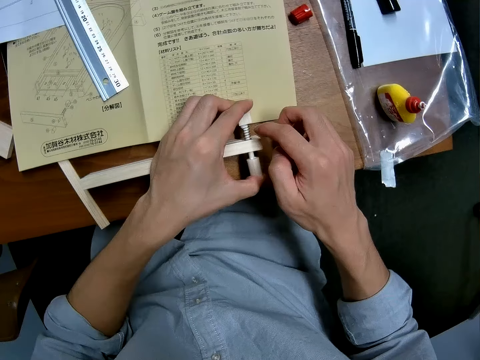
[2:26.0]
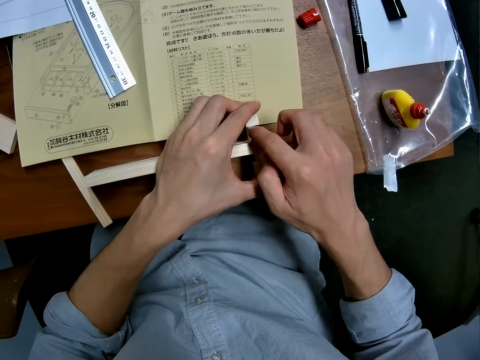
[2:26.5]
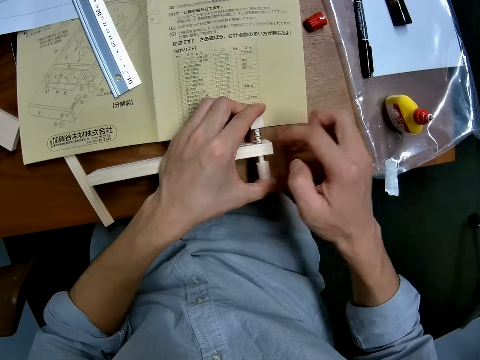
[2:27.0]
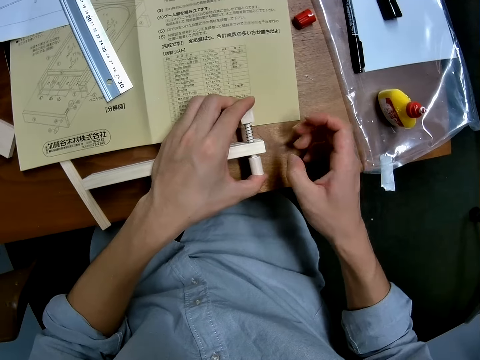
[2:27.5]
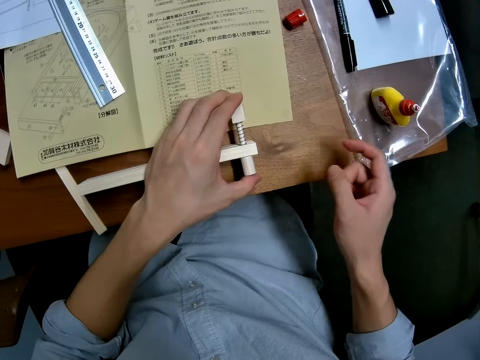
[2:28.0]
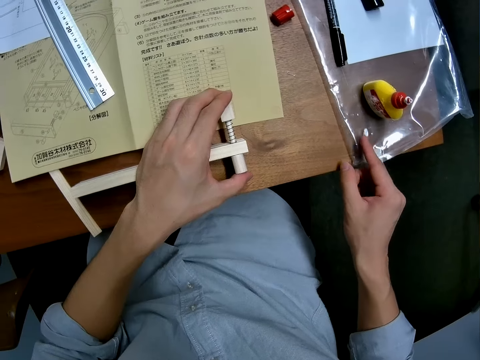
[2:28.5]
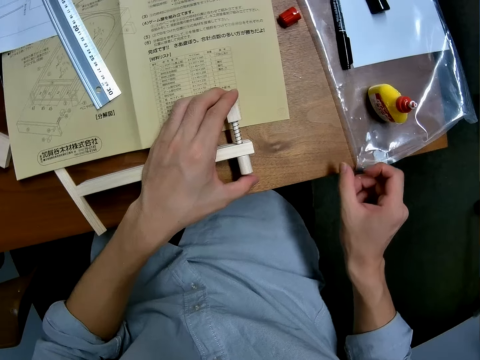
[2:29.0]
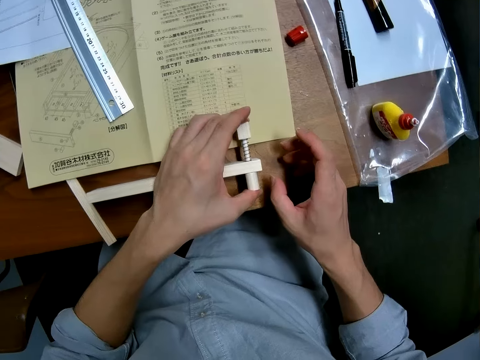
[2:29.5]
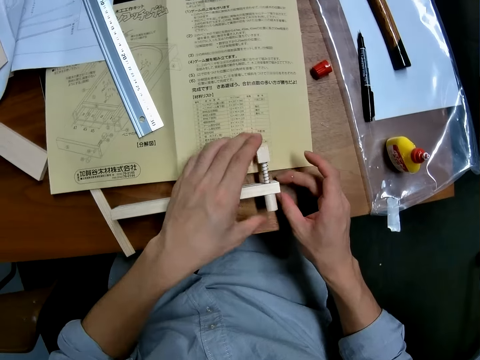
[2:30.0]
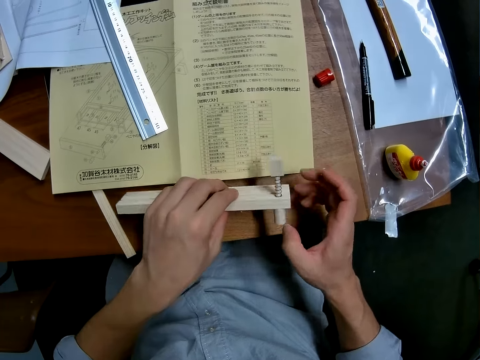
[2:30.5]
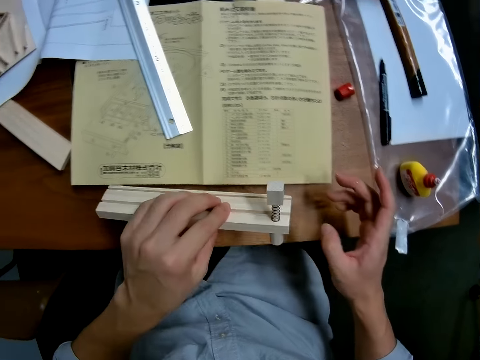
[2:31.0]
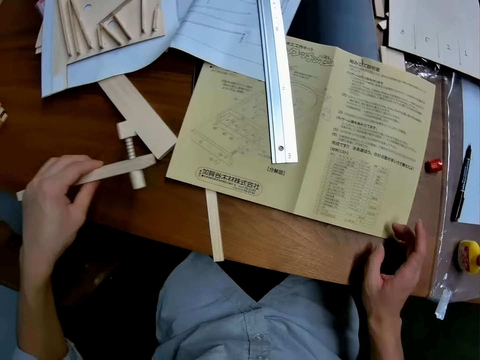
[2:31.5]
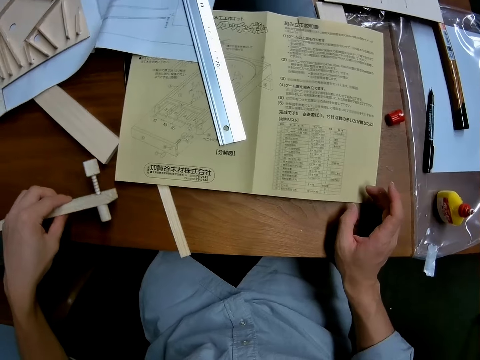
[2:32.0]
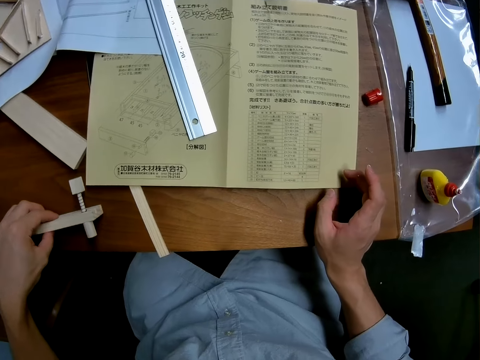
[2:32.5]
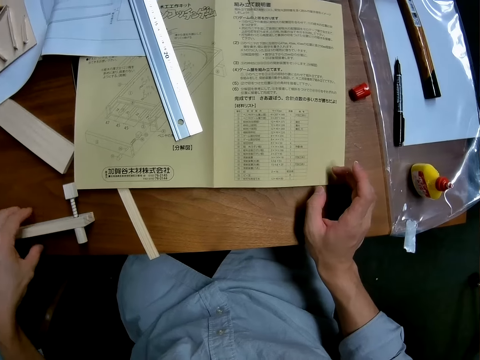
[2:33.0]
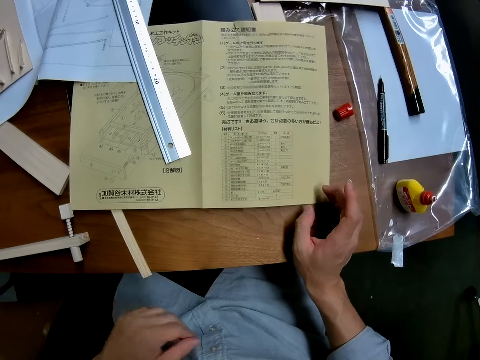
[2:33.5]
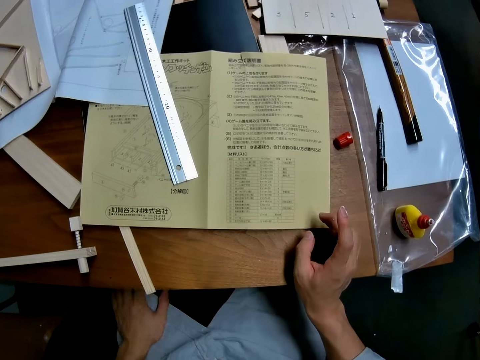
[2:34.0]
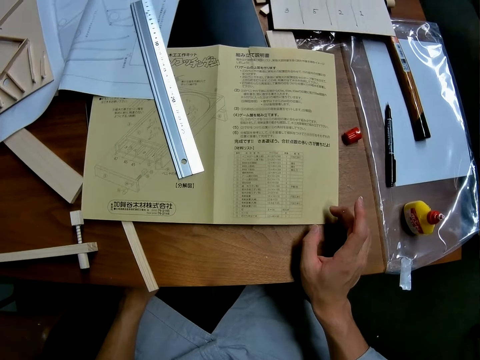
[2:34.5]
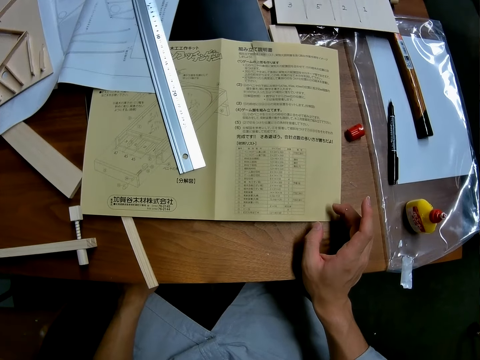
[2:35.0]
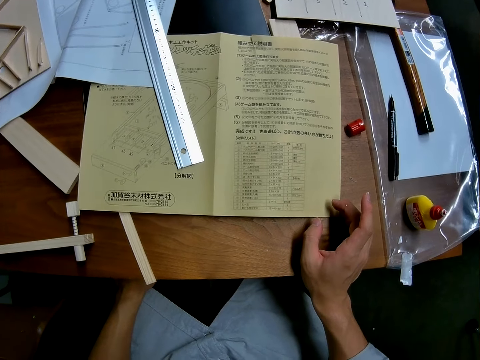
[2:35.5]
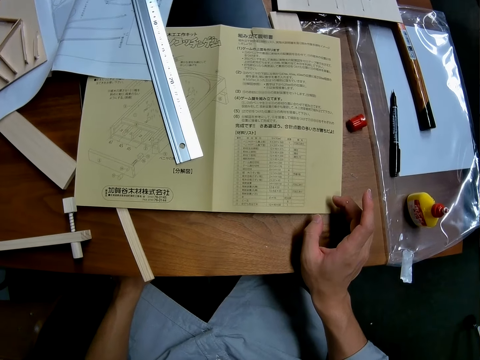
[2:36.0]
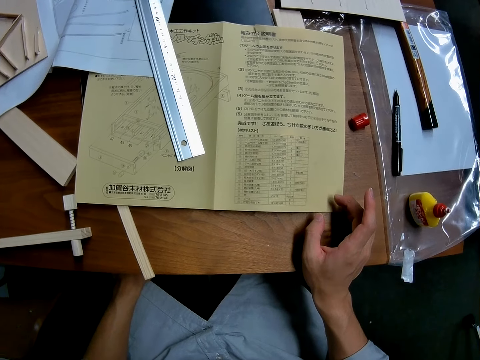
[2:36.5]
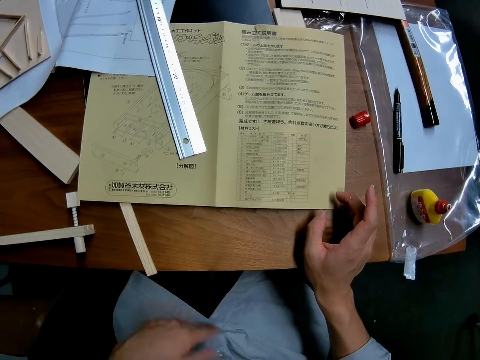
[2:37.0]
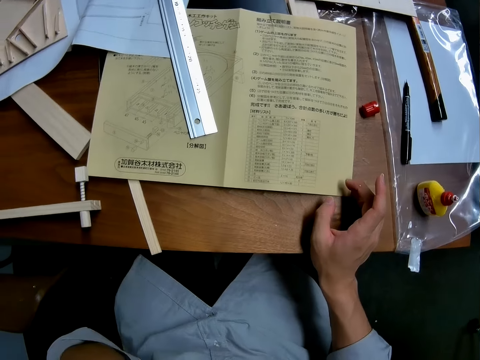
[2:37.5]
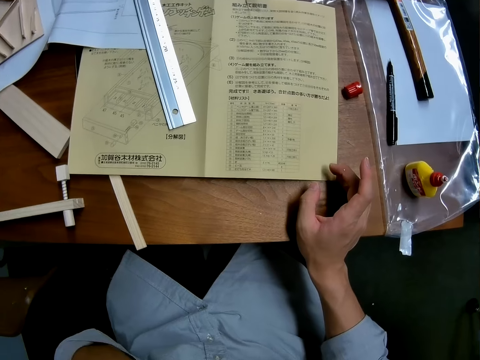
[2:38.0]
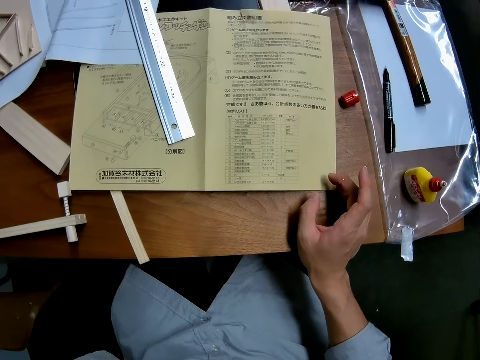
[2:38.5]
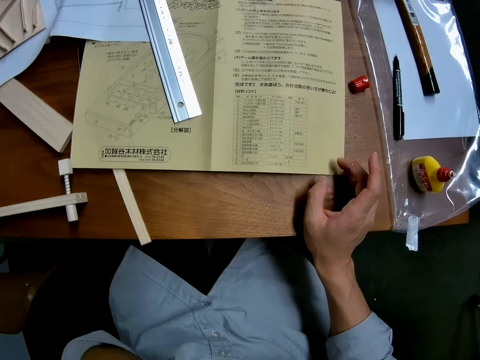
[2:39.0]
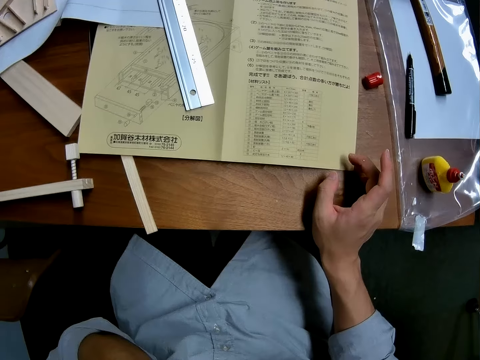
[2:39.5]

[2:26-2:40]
The camera wearer cleans the excess glue with his right hand on the model piece. He cleans his right hand on the nylon on the table. He touches the model piece. He picks up the wood with his left hand from the table. He drops the wood on another side of the table with his left hand. He moves the hand to the lap. He looks at the manual. He lifts the hand. He touches his face with his left hand. He looks at the manual.

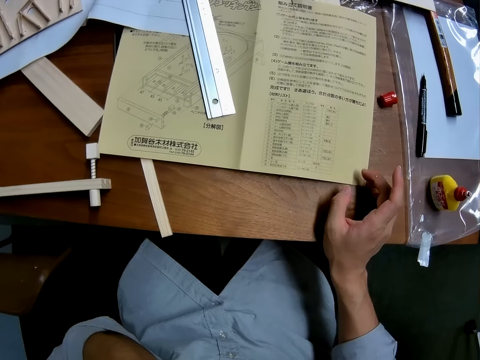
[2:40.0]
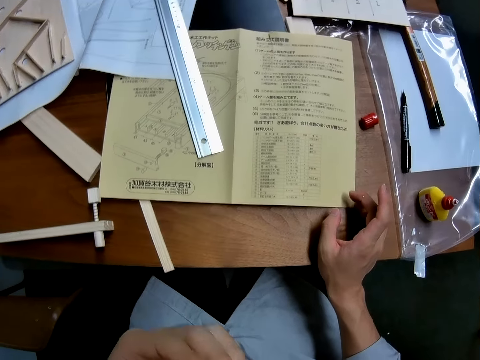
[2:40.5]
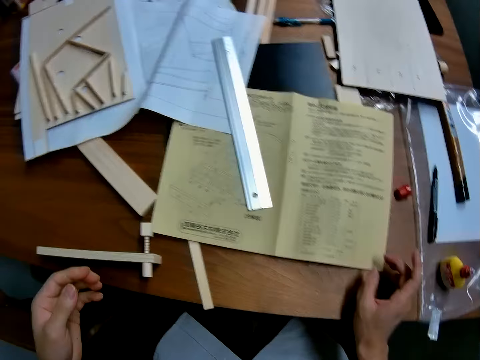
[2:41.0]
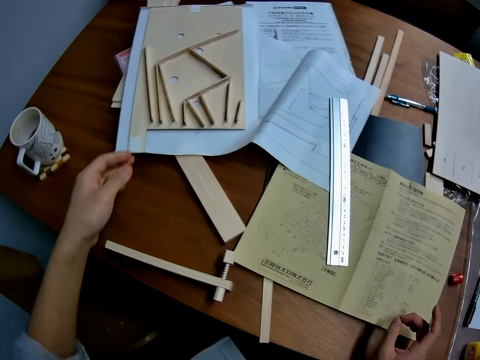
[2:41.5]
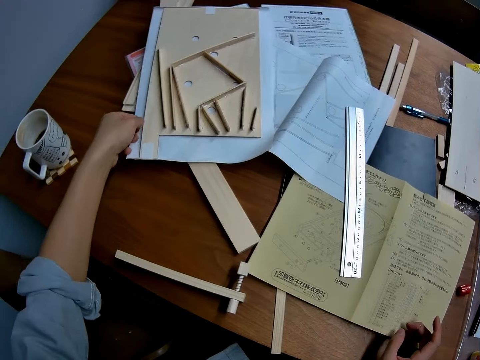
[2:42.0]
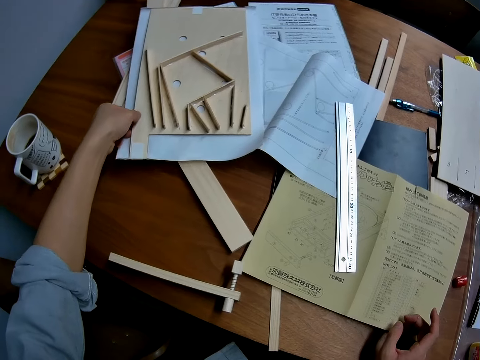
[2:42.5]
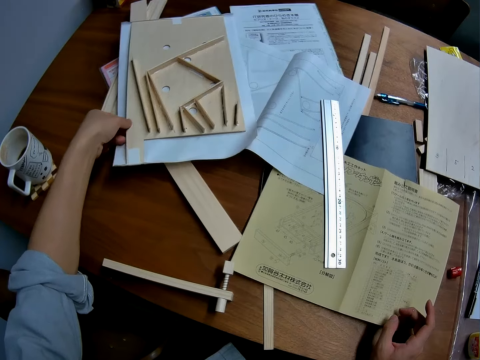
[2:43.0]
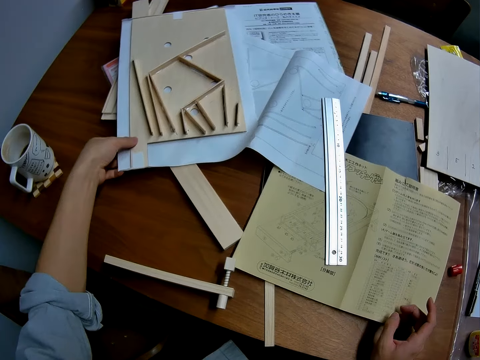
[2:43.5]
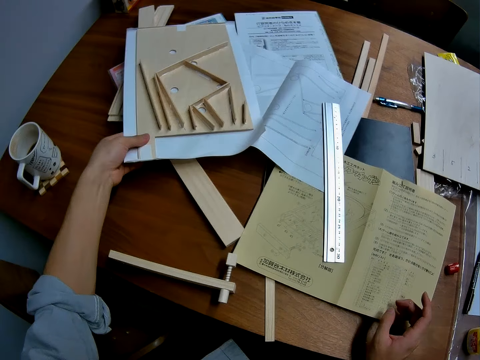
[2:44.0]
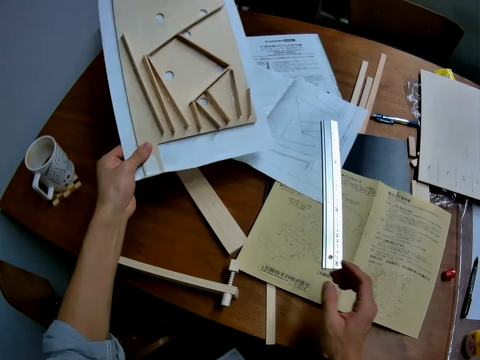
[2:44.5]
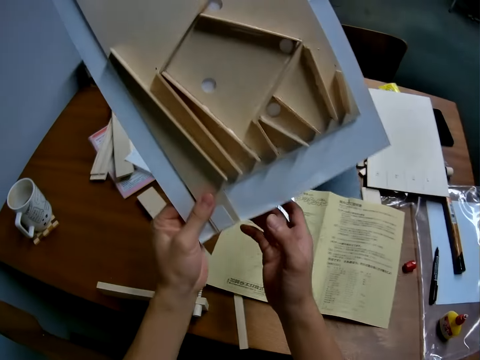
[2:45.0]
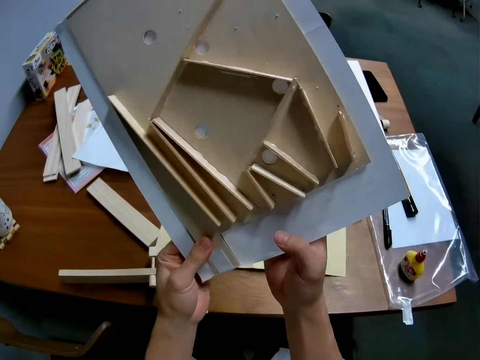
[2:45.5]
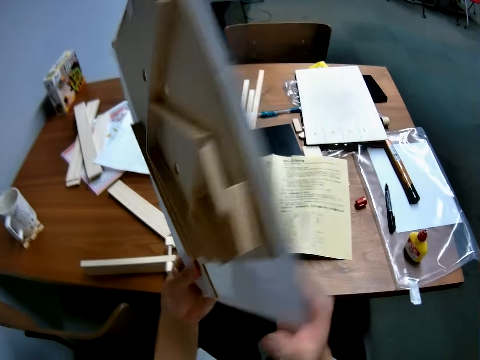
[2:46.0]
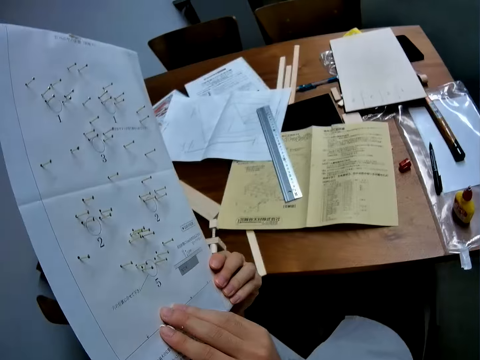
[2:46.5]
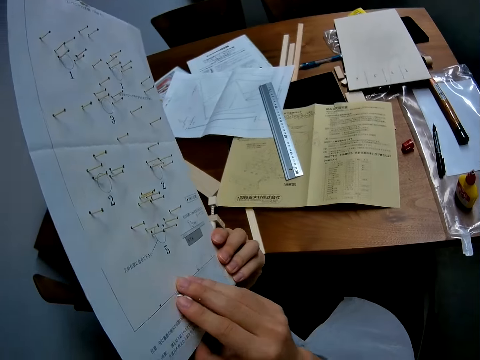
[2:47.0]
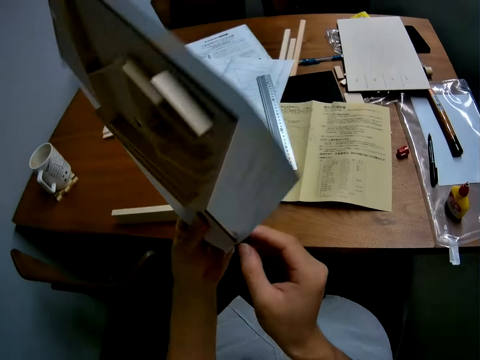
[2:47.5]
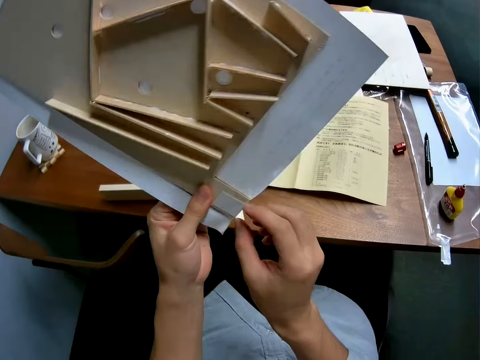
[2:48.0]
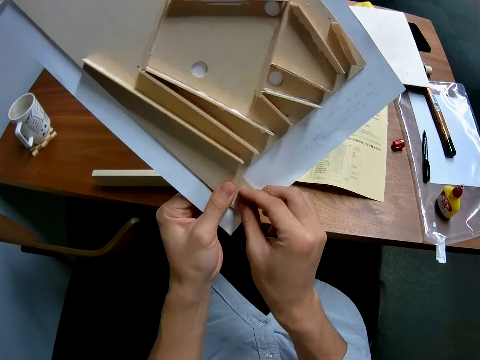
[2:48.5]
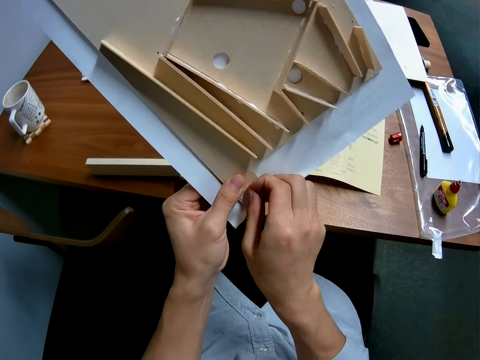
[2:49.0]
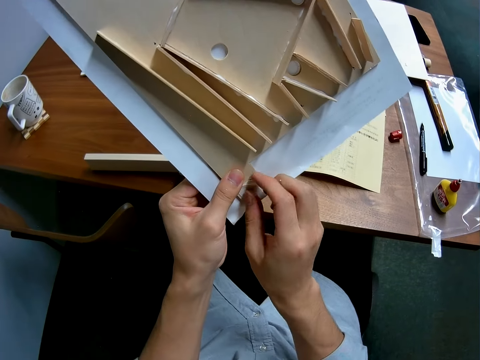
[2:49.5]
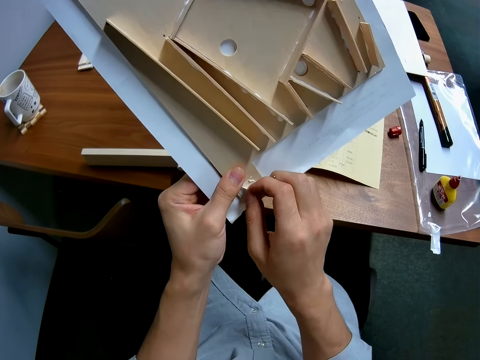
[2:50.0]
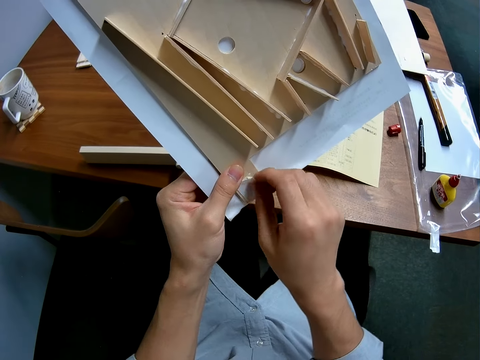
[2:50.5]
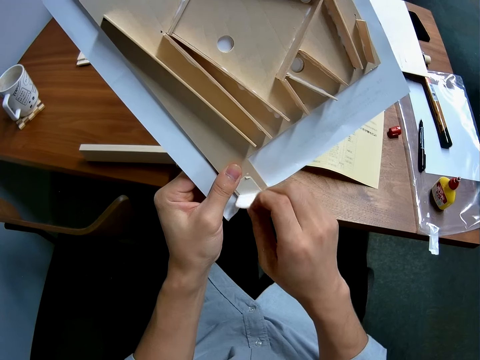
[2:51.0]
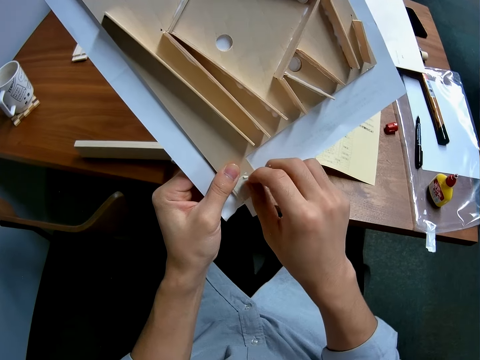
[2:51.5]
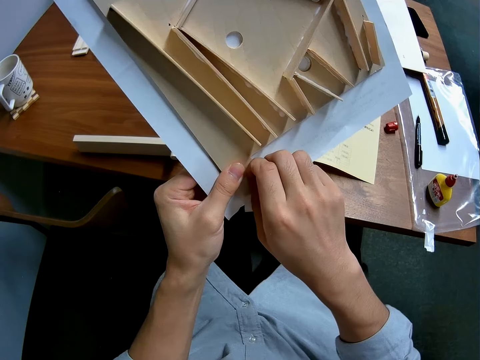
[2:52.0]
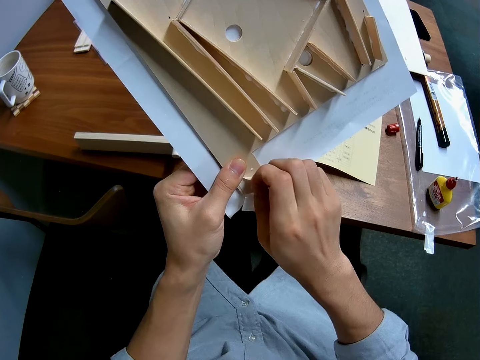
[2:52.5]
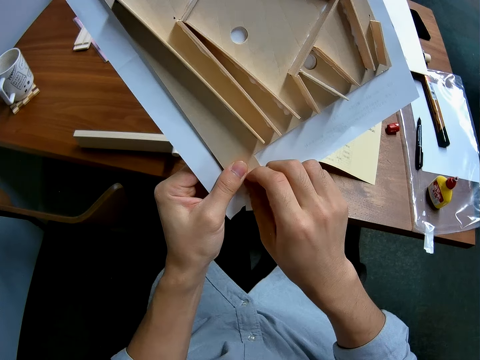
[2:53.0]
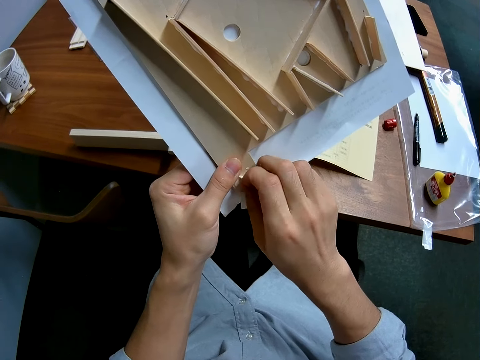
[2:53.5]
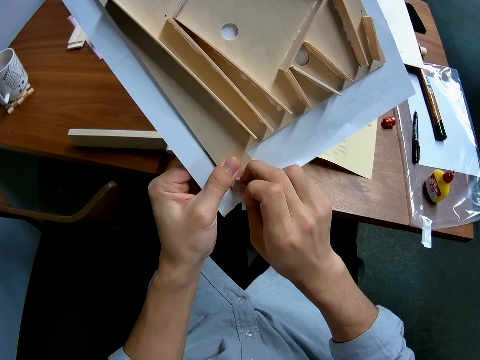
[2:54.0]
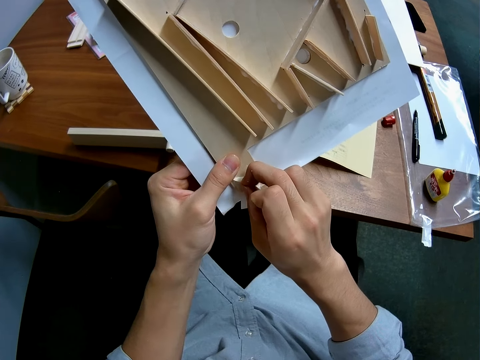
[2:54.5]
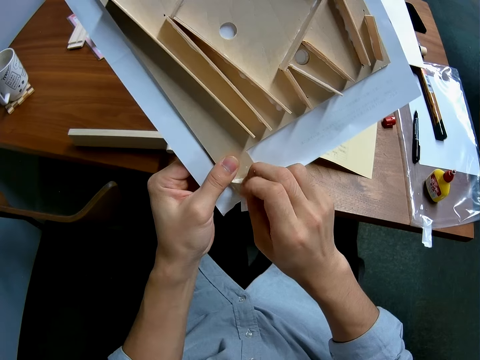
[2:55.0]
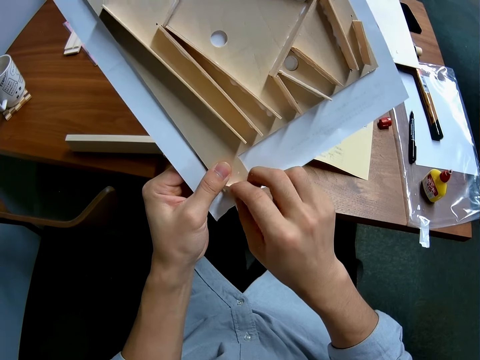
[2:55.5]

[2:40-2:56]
The camera wearer picks up a wood puzzle or model piece with paper at the bottom with her left hand. She touches the model piece. She holds the wood puzzle with paper at the bottom with both hands. She turns the model piece, looks at the model piece, and turns the model piece. She removes the masking tape from the model piece.
